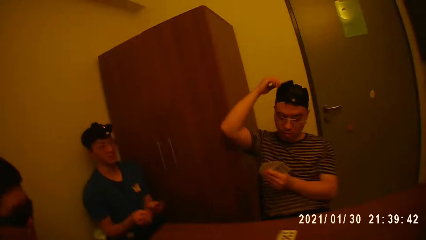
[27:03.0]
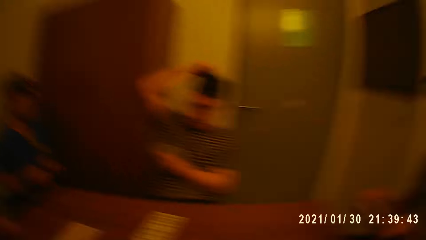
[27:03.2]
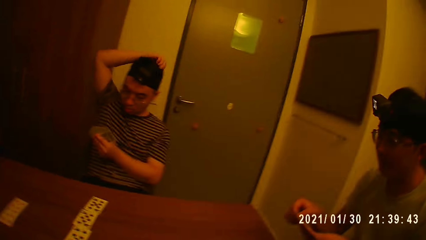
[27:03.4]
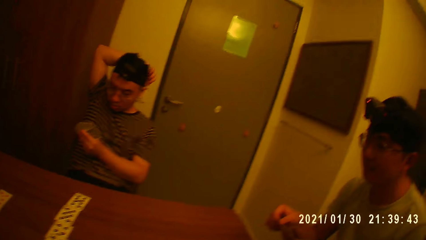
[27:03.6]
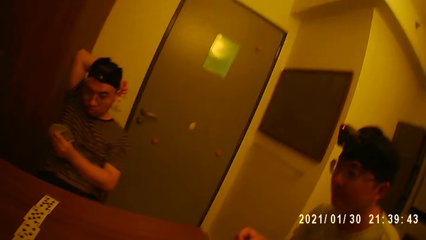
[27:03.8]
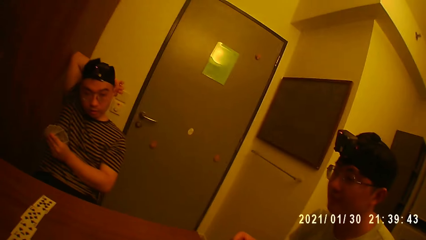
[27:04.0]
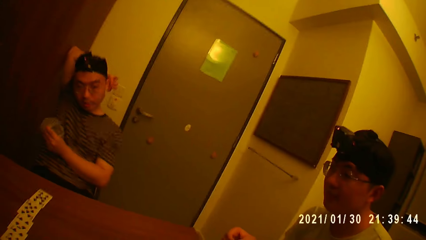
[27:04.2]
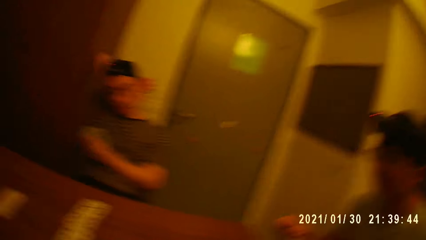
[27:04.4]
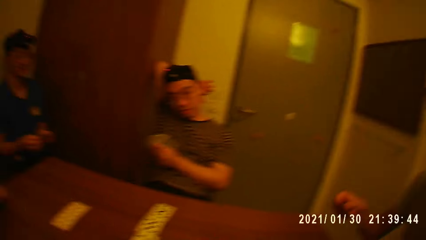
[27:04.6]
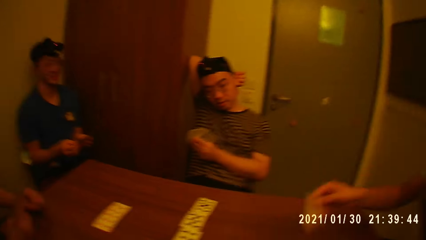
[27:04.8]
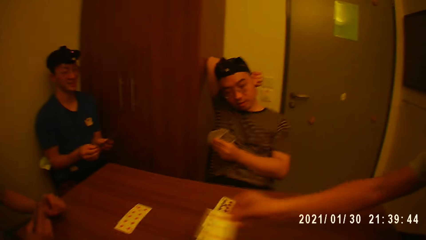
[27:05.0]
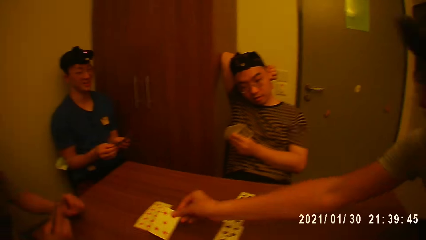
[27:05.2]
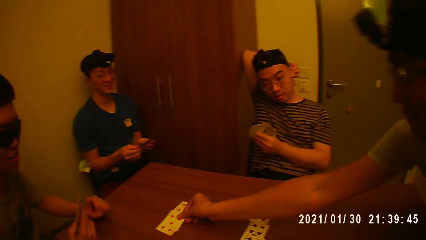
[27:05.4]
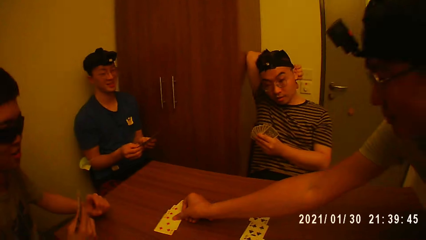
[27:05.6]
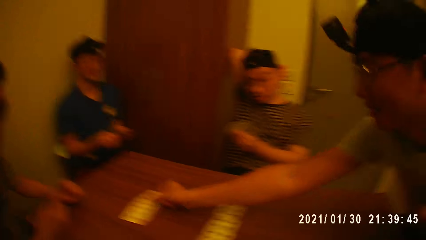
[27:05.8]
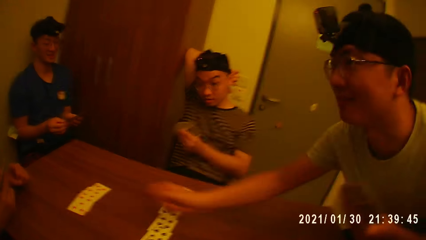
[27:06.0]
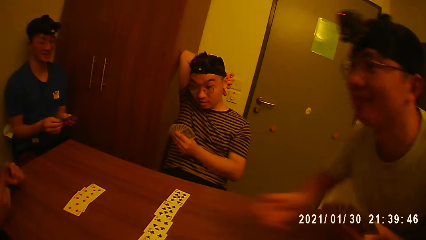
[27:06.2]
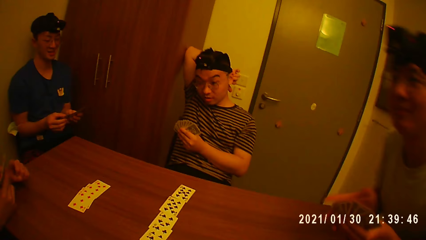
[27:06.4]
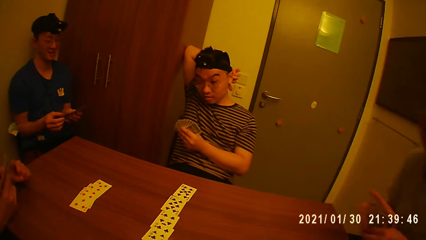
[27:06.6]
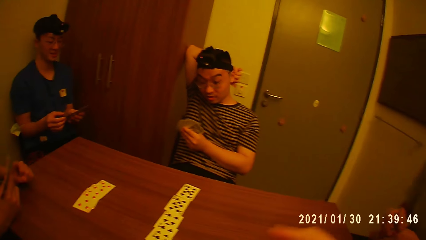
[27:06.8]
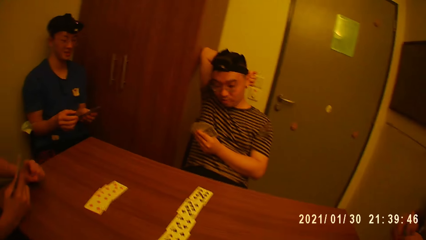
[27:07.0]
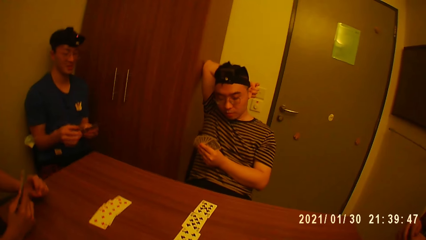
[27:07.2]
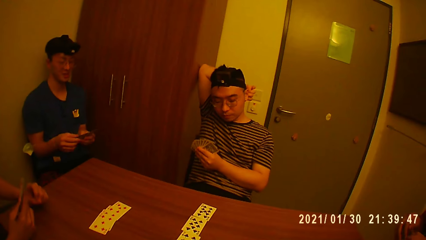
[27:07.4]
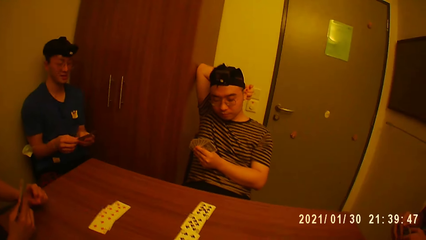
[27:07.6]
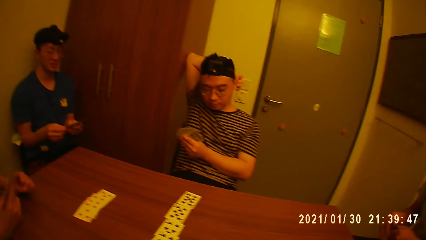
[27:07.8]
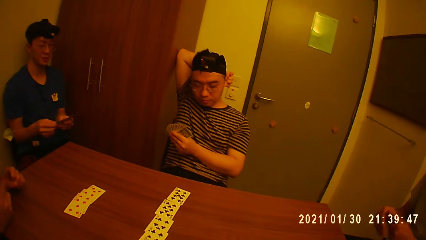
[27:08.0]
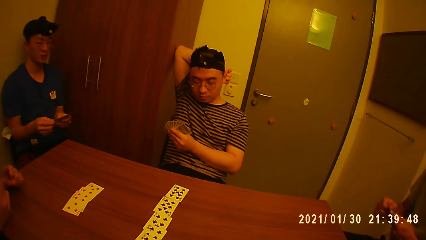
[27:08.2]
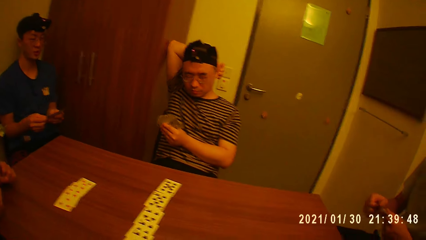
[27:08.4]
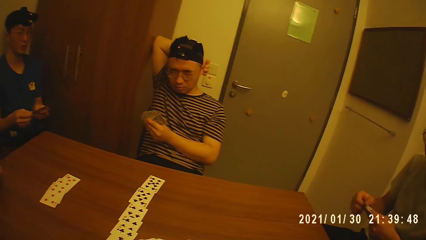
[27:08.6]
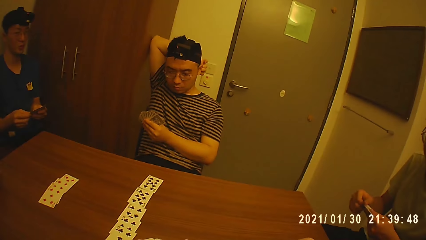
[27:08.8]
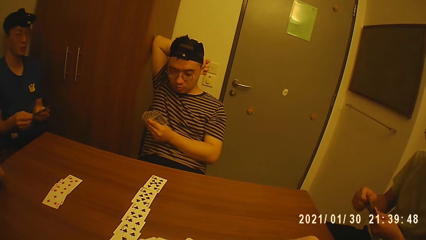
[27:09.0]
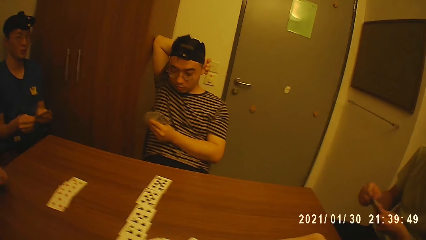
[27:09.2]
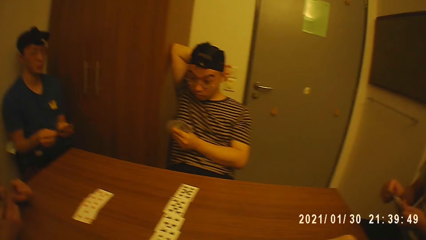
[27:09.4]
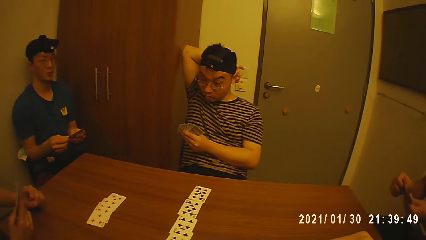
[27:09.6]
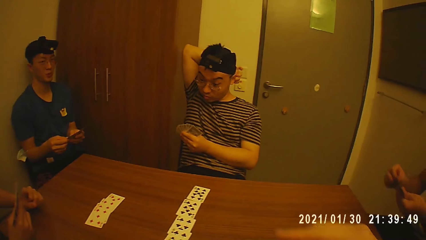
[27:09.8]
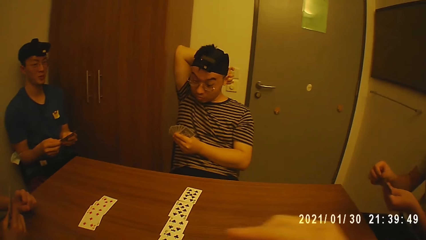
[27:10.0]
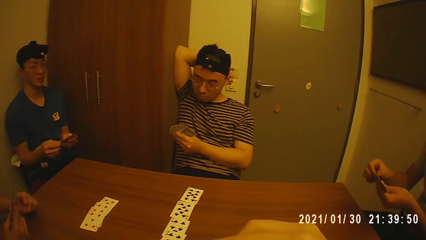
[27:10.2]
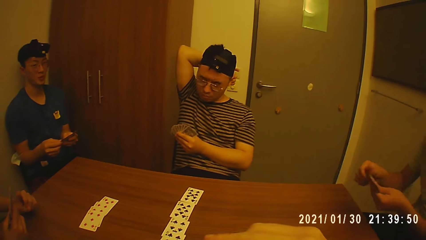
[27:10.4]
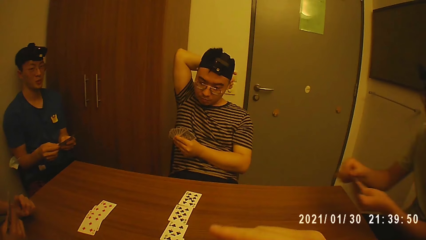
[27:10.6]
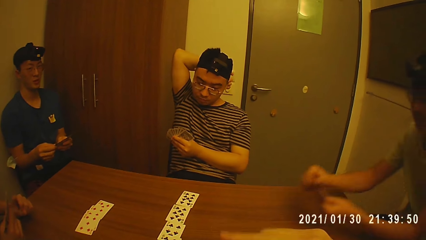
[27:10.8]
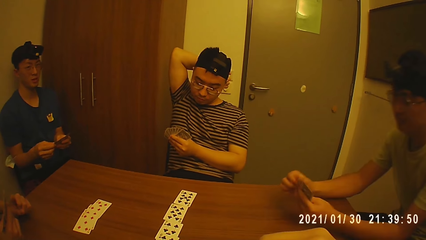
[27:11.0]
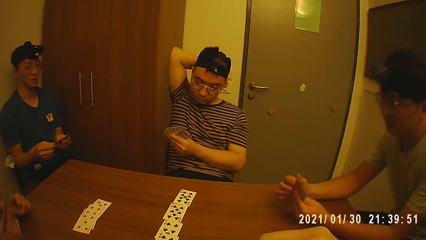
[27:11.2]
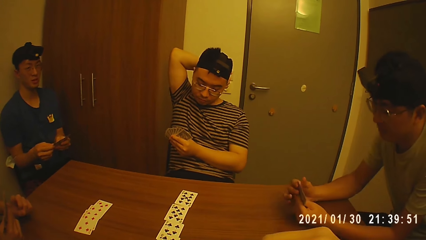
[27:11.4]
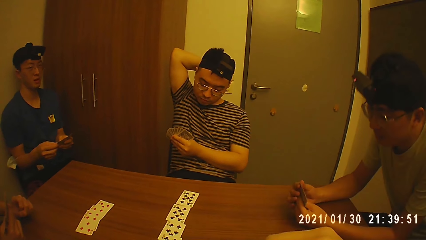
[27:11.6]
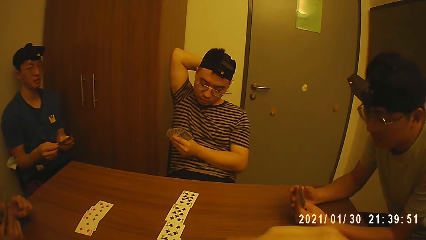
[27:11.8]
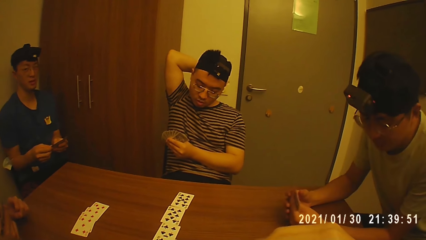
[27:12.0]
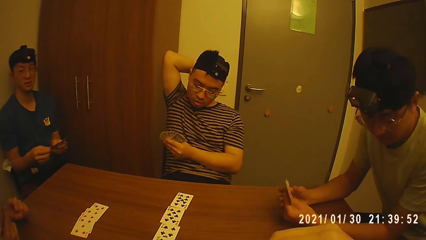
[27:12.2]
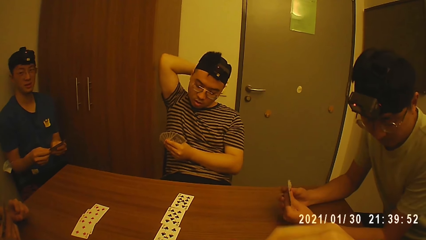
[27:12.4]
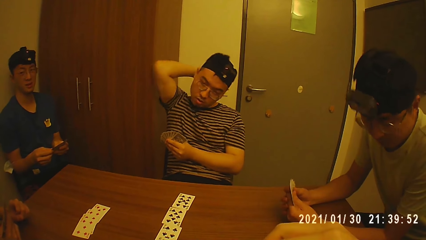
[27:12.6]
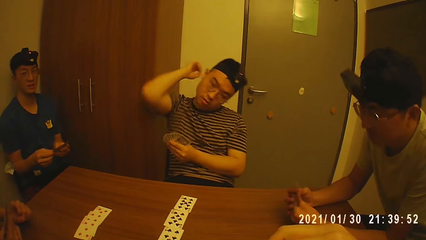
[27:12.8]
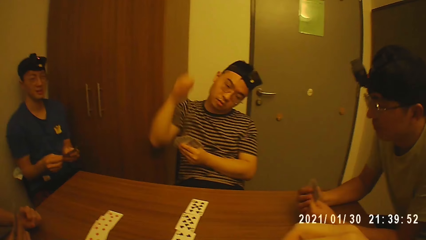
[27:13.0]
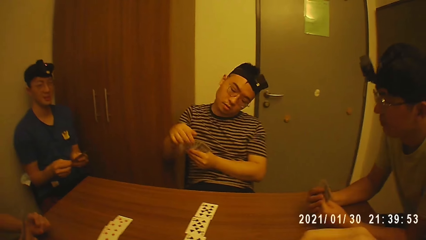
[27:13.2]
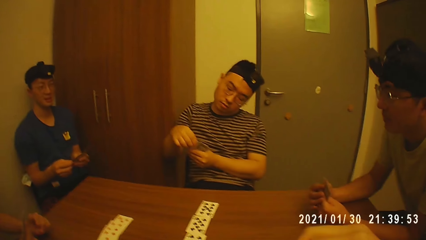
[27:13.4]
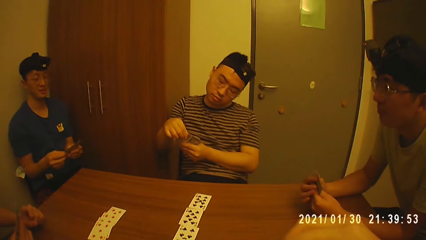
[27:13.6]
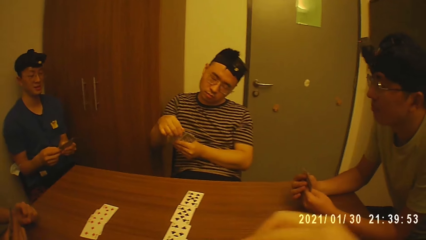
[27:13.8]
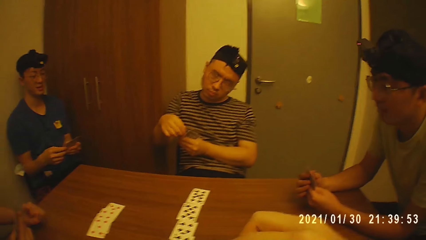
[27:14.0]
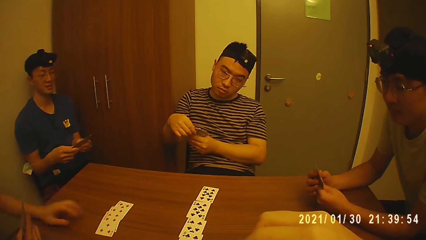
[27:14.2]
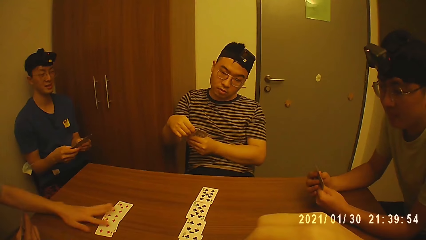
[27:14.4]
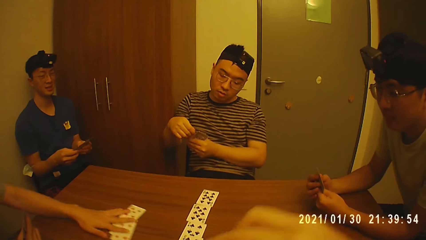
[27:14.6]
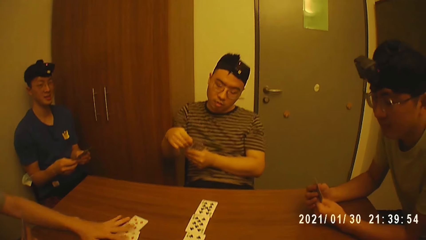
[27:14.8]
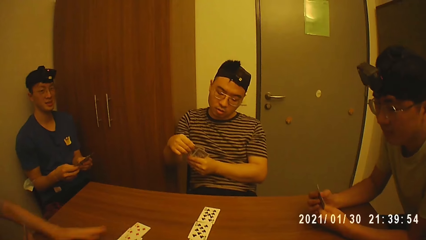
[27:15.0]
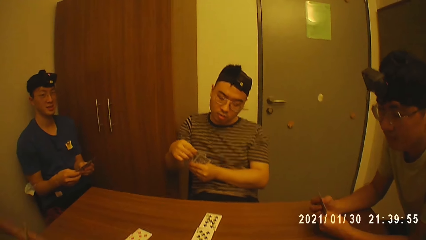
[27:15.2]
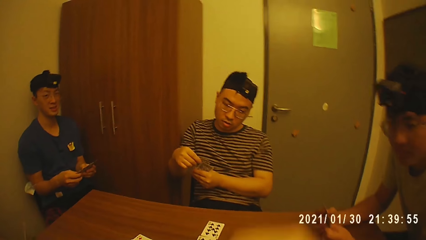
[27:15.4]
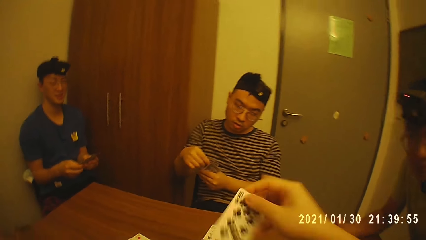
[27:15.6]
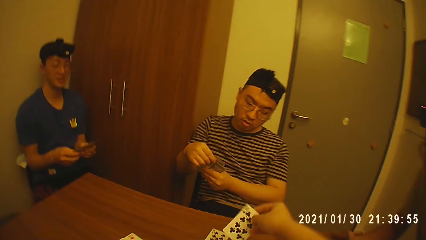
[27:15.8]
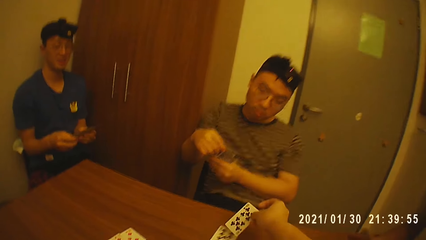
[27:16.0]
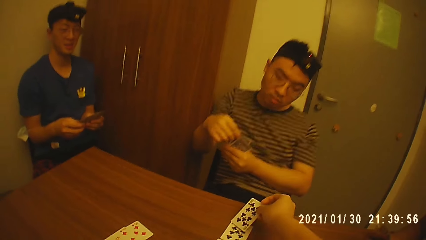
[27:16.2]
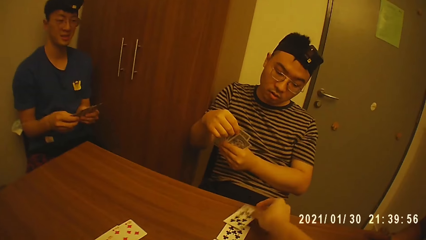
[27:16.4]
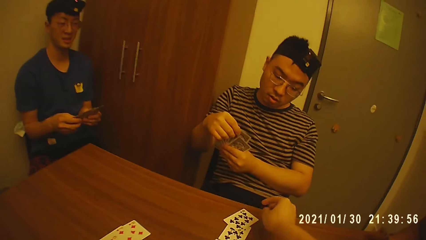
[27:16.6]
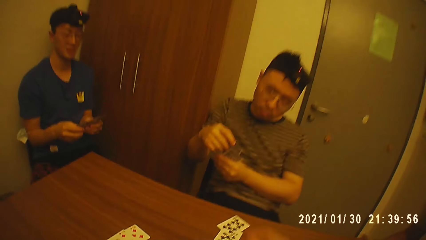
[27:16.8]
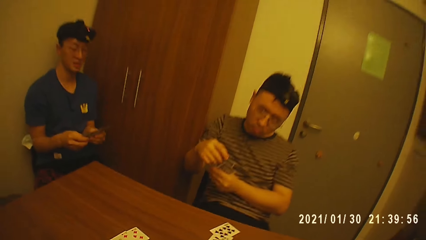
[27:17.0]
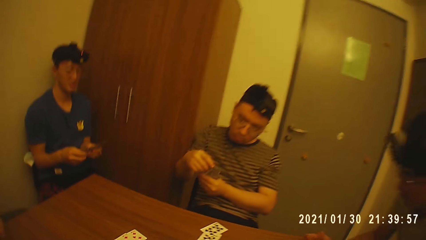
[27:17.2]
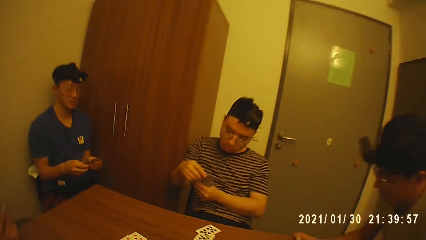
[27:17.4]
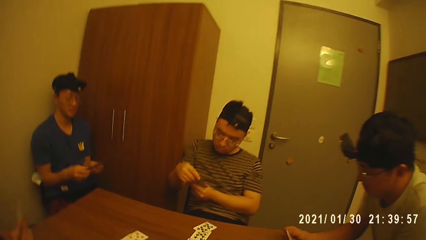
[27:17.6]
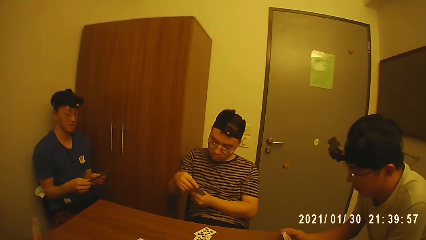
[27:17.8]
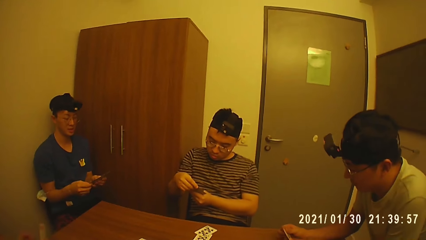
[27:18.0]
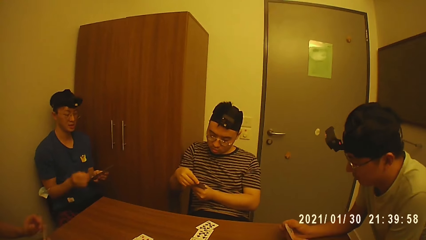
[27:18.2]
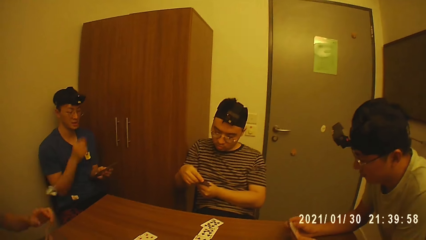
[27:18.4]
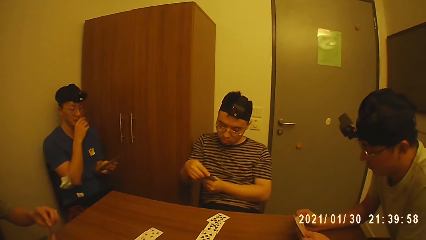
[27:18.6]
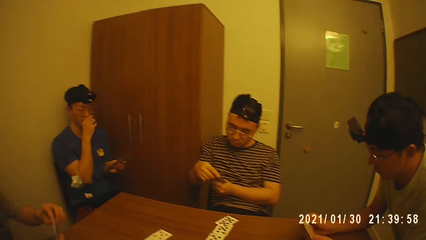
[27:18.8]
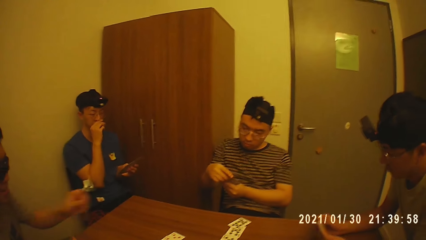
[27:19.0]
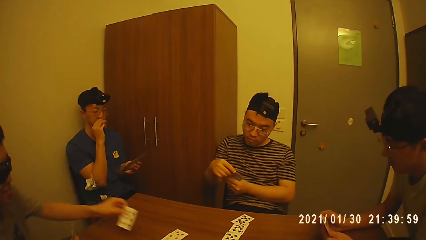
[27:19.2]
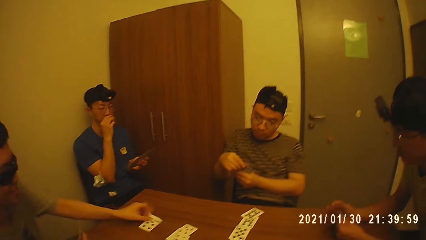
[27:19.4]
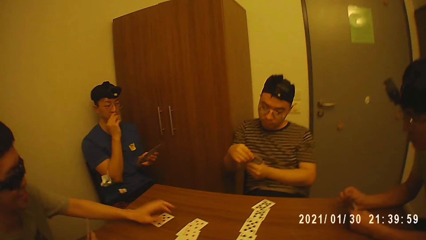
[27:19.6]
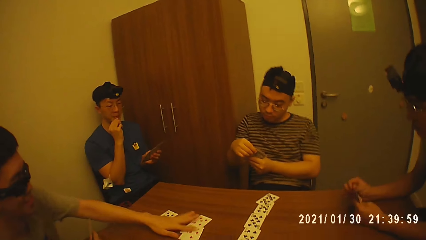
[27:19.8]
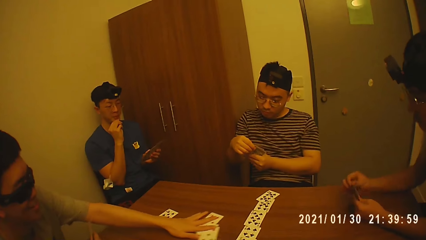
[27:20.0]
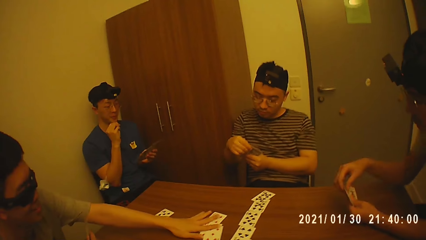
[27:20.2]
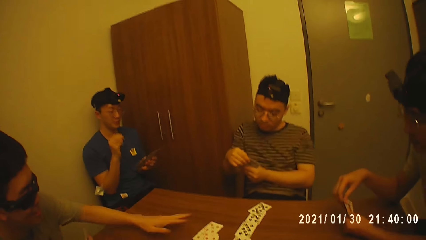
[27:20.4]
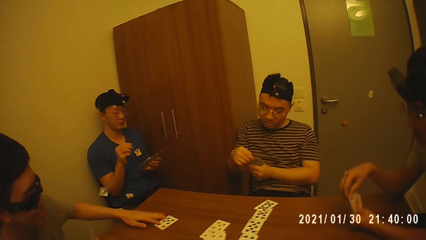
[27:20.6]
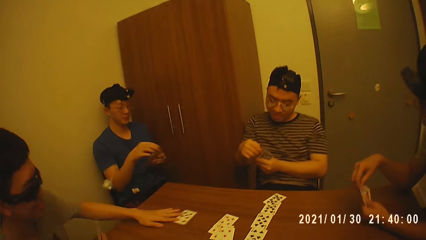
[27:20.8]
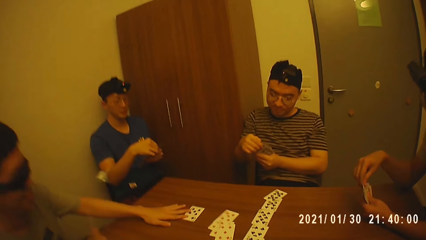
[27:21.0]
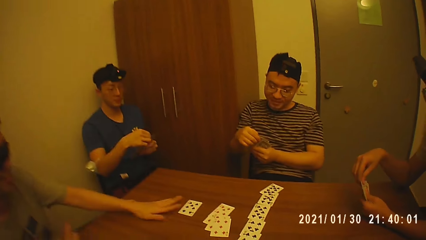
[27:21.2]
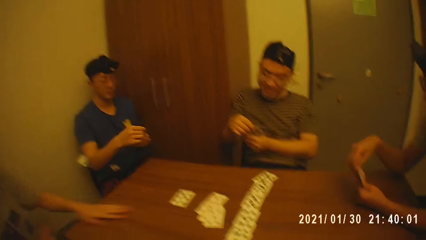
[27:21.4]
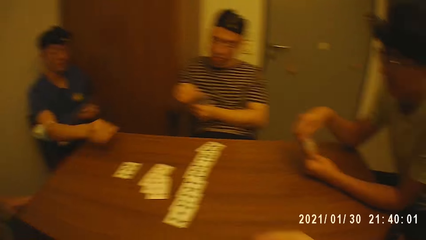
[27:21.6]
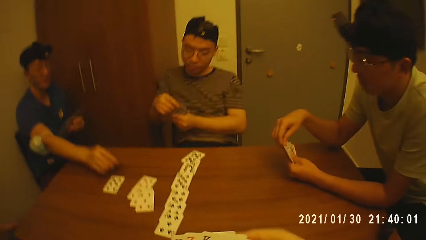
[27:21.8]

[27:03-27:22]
A person touches the head and touches the ear. A man drops a card on the table with his right hand. The man sits. The camera wearer raises the hand. Another person looks at the cards. The man holds the cards with both hands. The camera wearer looks around. The man checks the card. The camera wearer raises the hand and points with a finger. The man places both hands on the table. Another man holds the cards with the hands. A third man moves the cards on the table with a hand. The camera wearer puts down a card on the table with a hand. A fourth man puts a hand on his nose. The third man puts a card on the table and moves the cards on the table with a hand.
